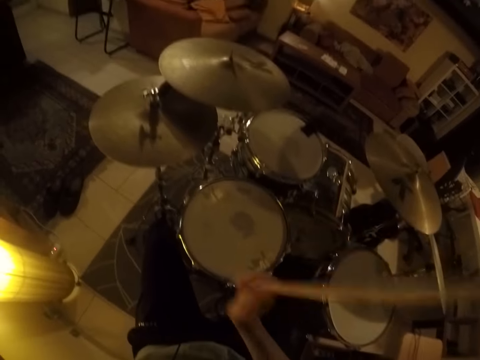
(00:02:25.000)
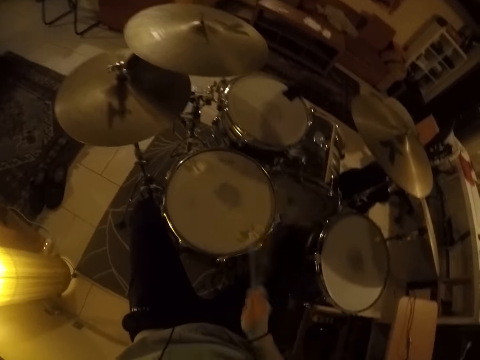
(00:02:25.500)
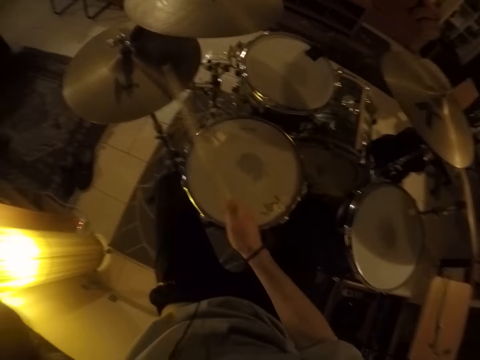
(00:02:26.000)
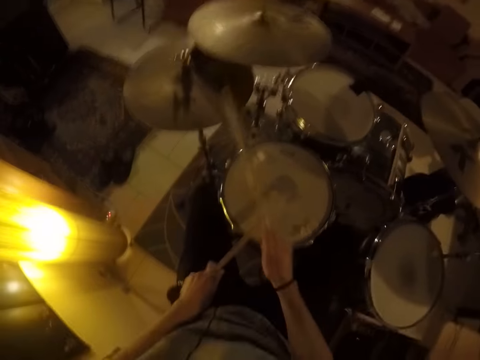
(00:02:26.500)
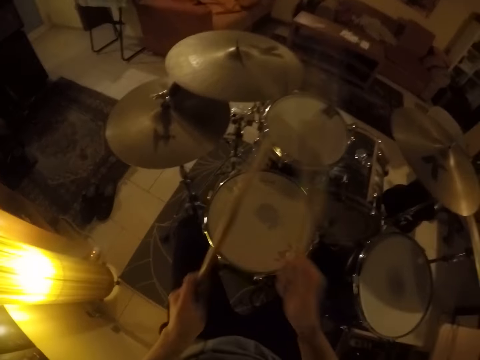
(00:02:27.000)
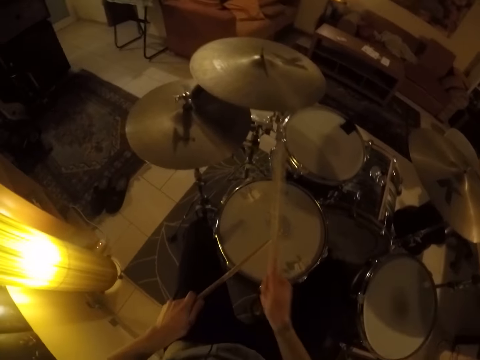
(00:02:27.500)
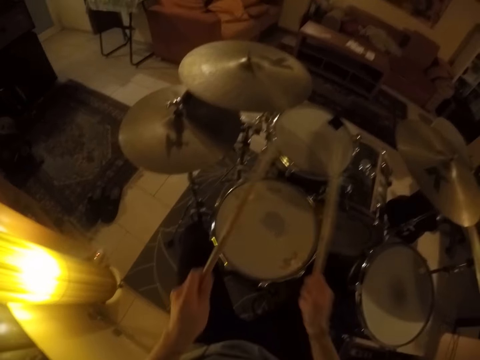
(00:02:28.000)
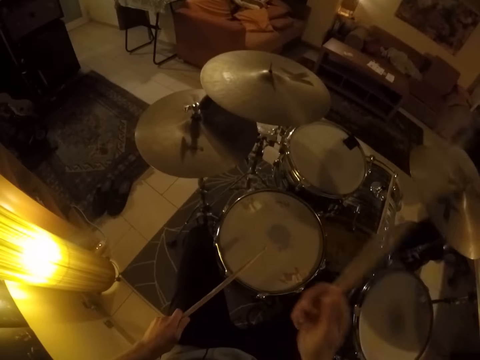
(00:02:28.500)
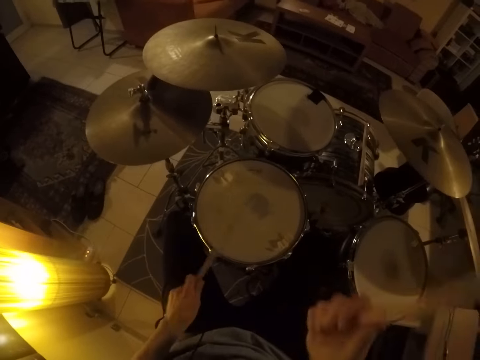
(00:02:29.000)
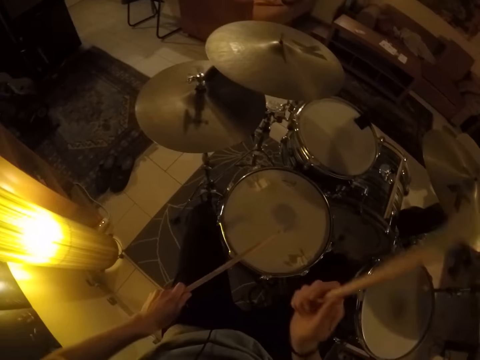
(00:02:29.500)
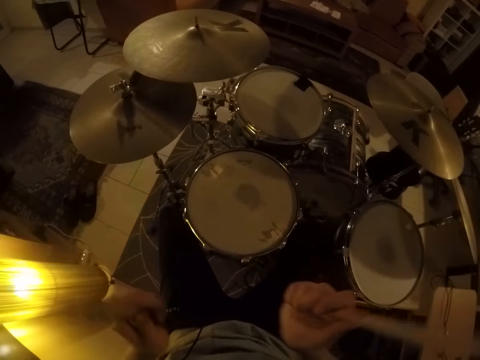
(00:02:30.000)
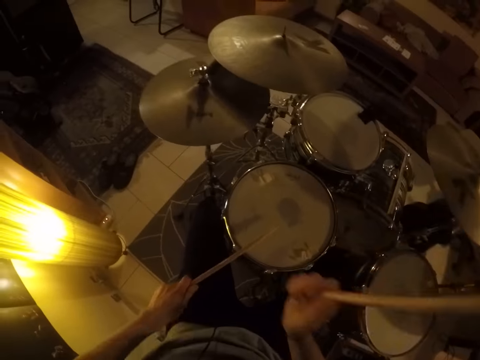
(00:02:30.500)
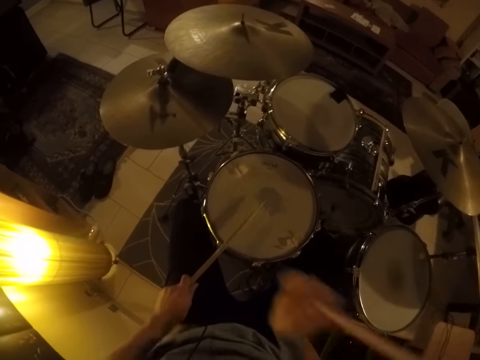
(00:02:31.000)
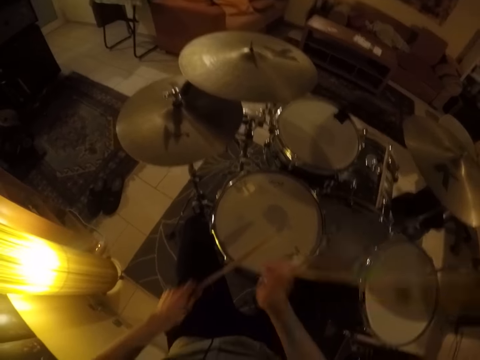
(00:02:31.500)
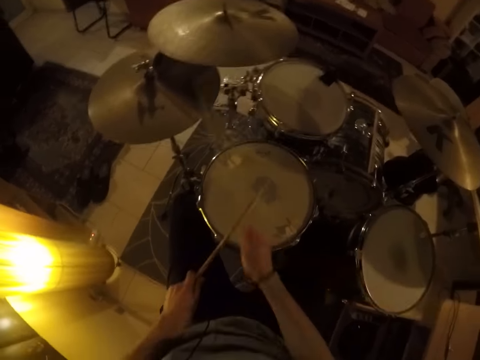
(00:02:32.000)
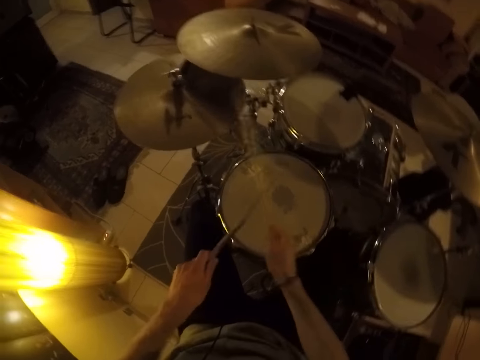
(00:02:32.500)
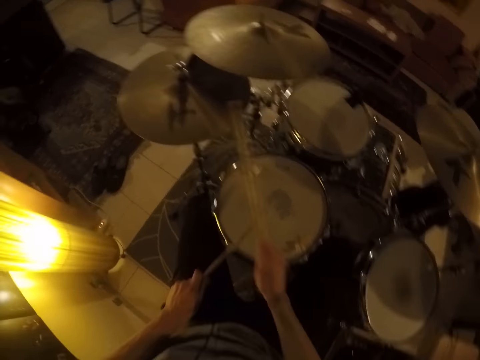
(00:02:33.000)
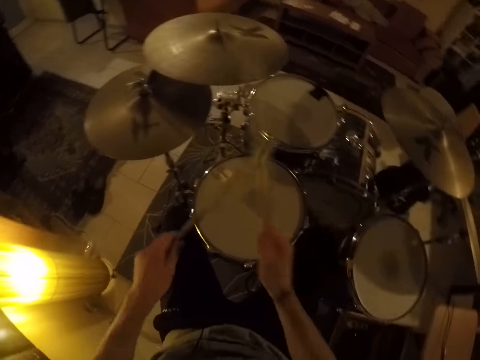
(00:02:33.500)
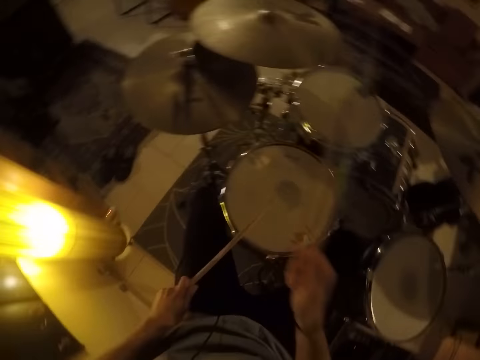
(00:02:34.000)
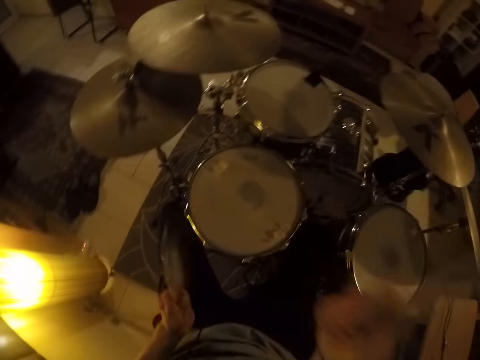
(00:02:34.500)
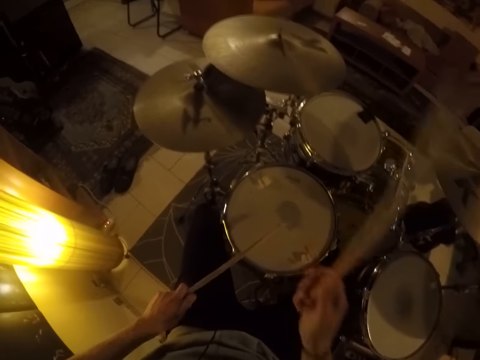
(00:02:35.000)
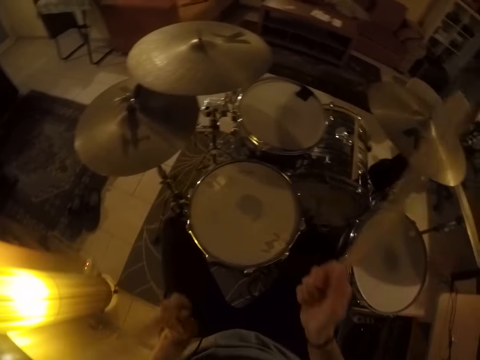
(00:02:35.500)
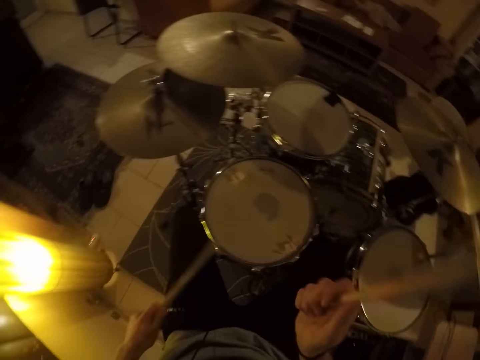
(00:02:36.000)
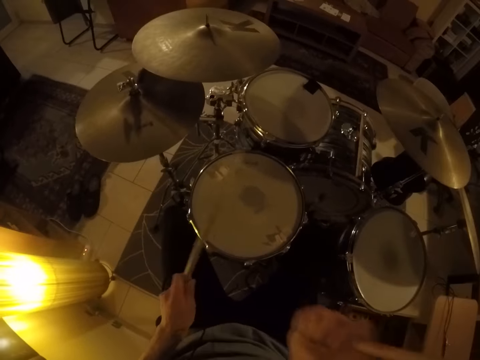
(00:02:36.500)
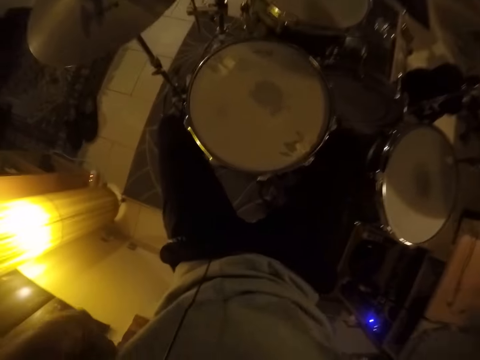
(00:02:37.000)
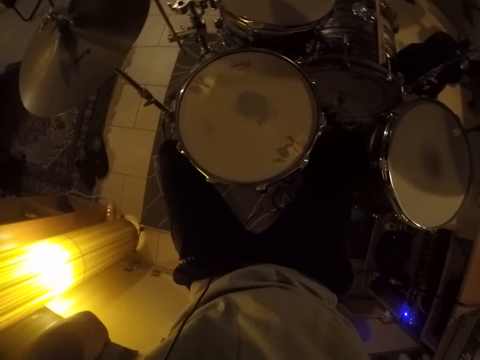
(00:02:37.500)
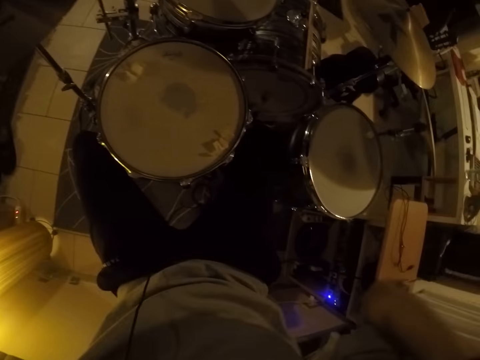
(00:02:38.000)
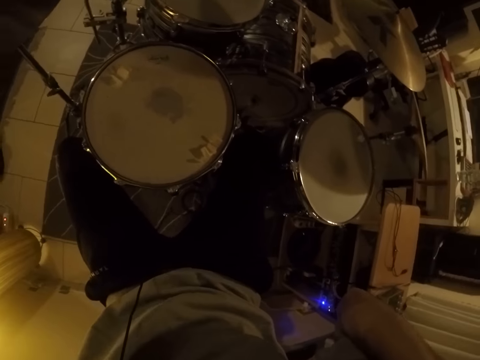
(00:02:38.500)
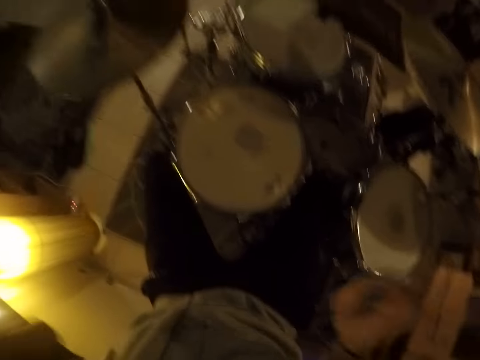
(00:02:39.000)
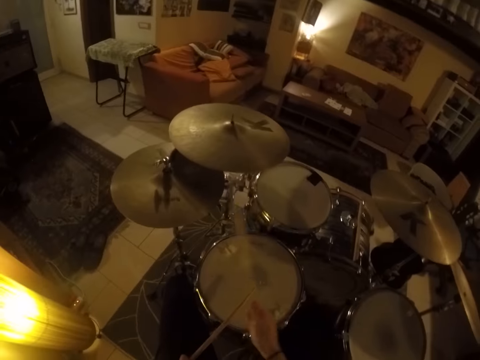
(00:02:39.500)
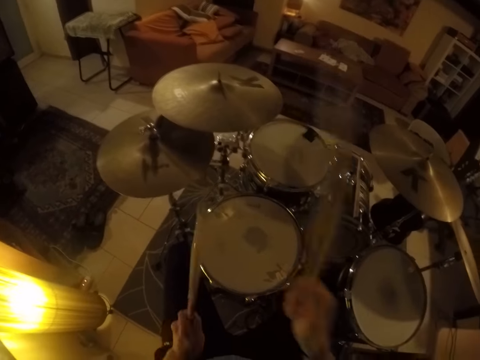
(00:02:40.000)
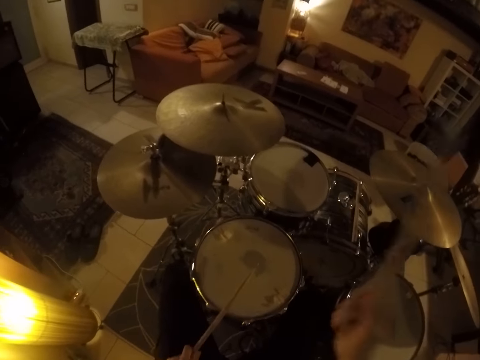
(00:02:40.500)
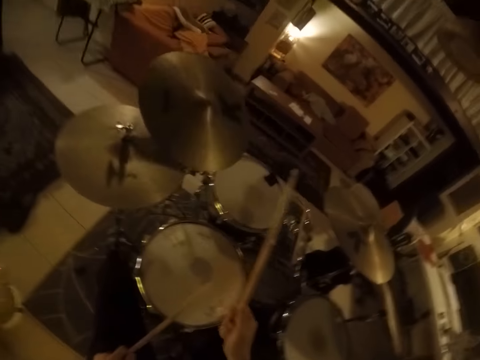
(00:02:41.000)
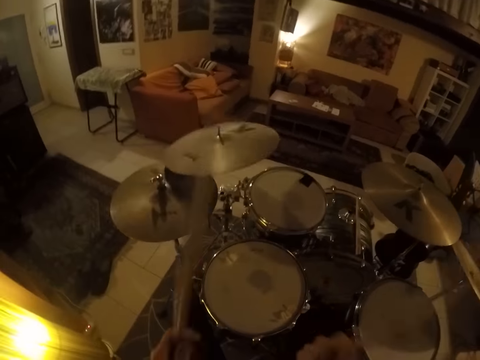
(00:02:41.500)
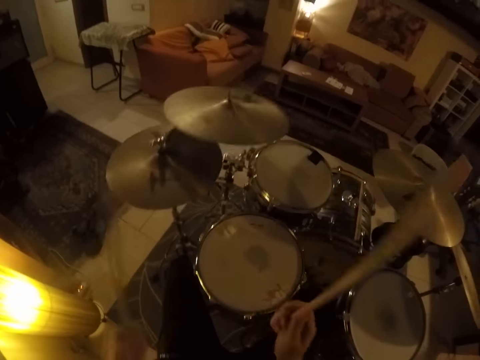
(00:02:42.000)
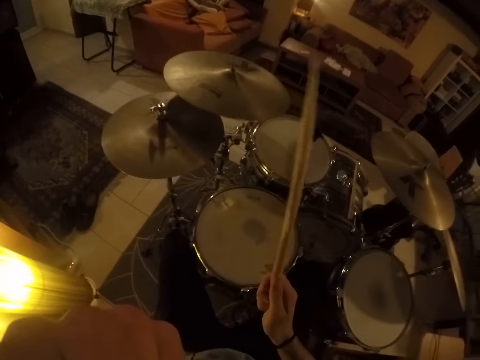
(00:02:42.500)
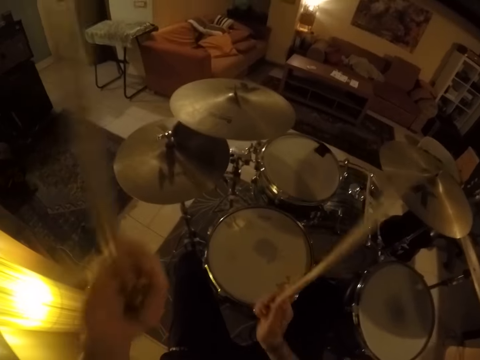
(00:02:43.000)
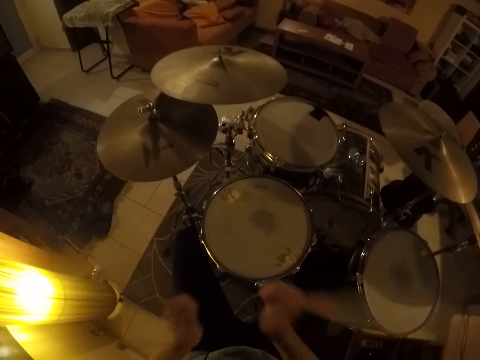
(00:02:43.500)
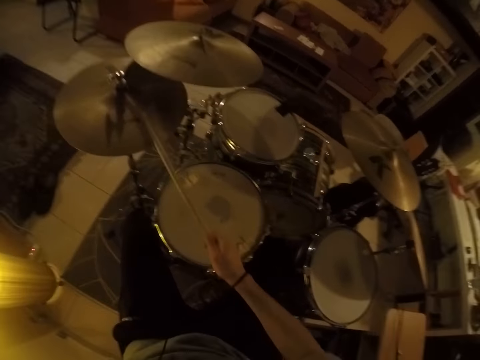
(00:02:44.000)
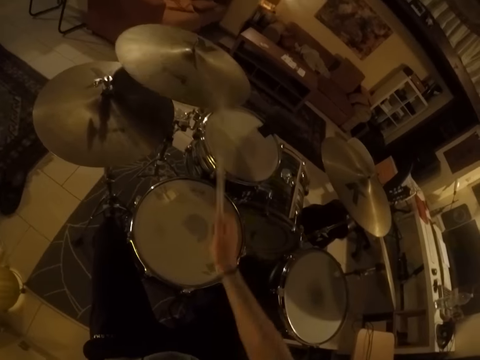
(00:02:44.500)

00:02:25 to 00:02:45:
The camera wearer plays the drum kit with the drumstick. They beat the drum with the drumsticks in both hands.

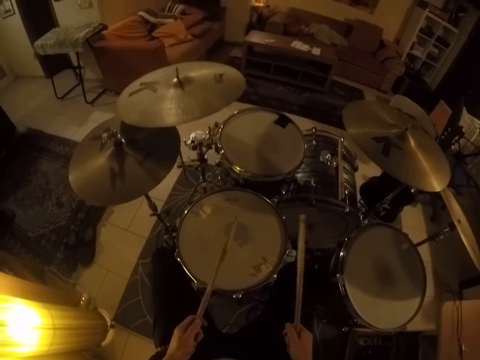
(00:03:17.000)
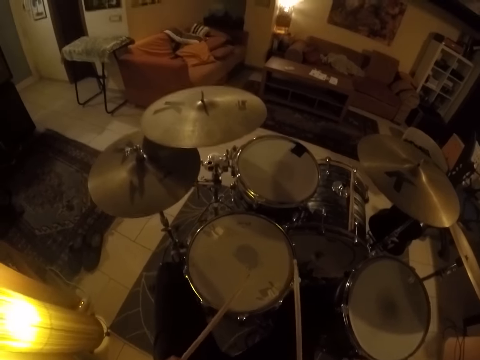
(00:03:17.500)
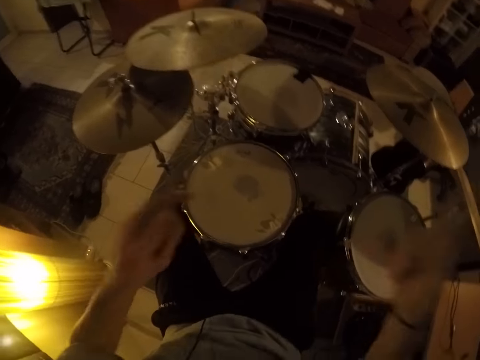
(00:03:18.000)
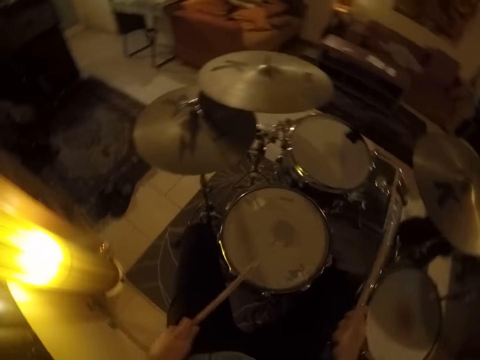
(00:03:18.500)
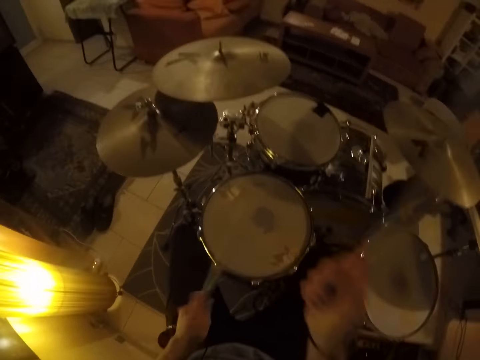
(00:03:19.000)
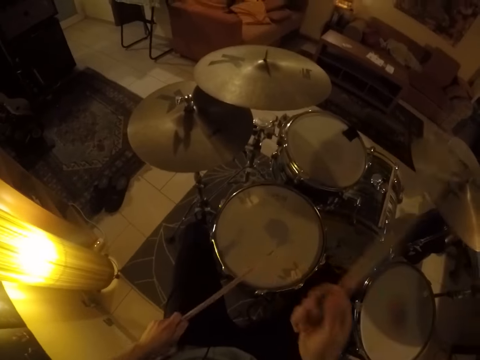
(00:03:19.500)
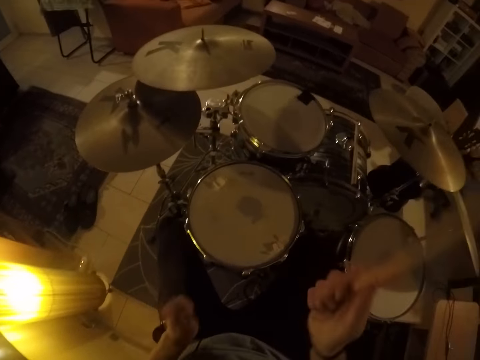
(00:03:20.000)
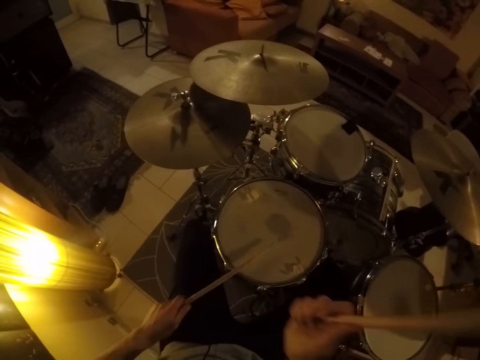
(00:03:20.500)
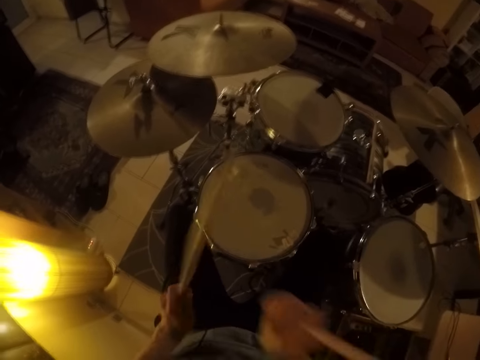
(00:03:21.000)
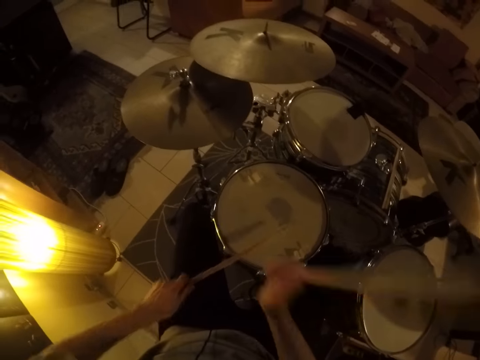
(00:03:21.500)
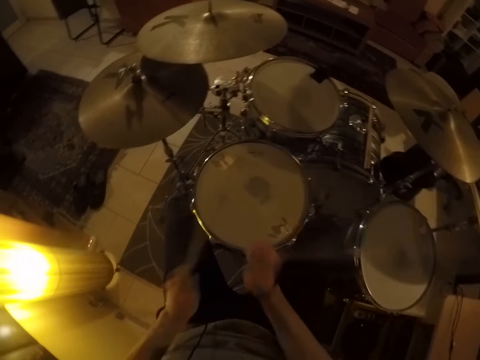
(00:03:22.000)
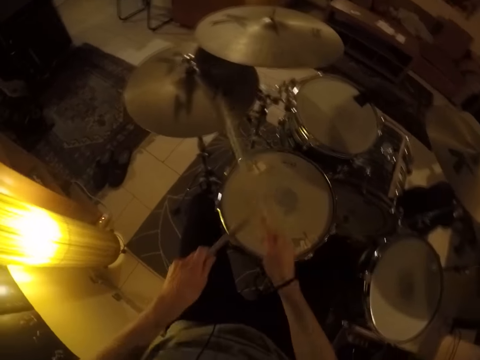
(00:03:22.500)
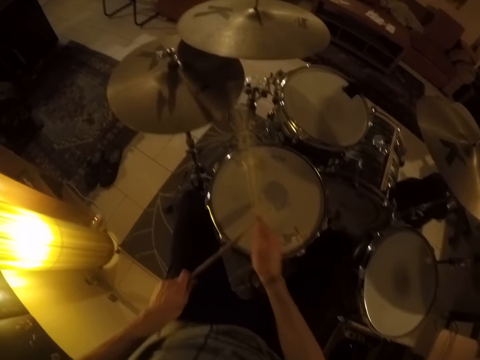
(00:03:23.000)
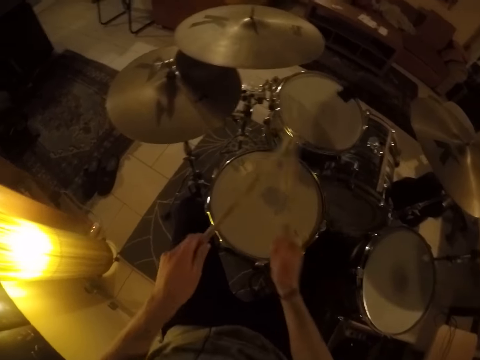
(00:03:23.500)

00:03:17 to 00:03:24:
The camera wearer beats the drum with drumsticks in both hands.
